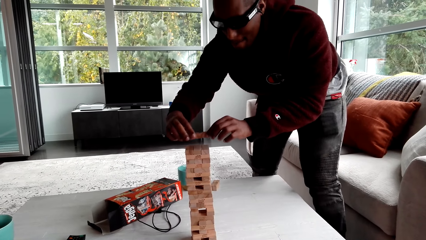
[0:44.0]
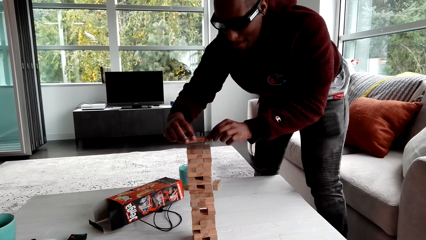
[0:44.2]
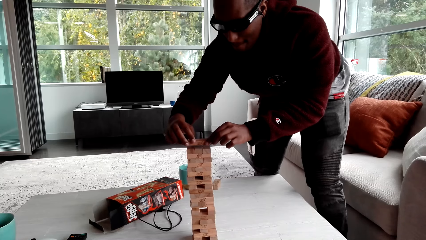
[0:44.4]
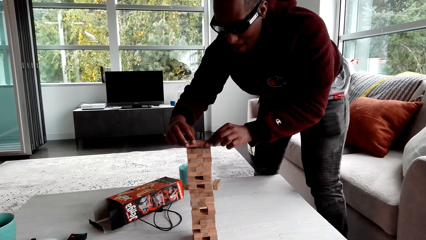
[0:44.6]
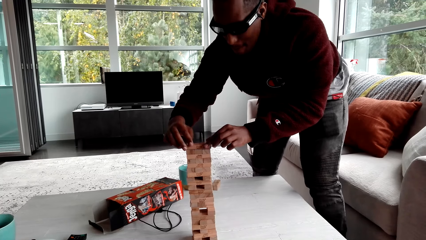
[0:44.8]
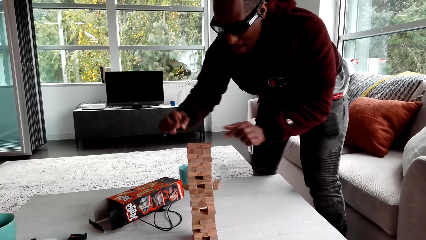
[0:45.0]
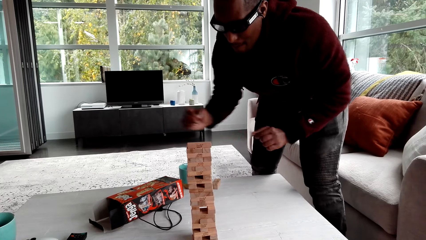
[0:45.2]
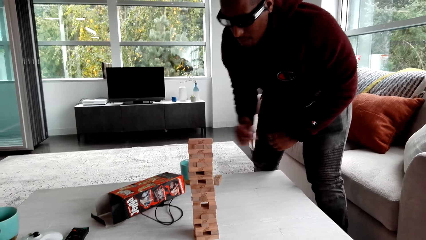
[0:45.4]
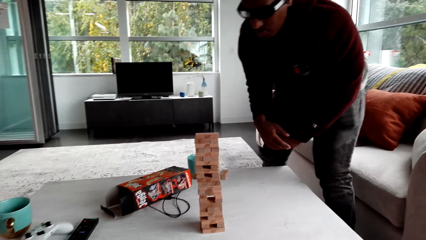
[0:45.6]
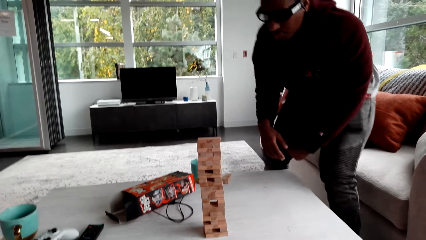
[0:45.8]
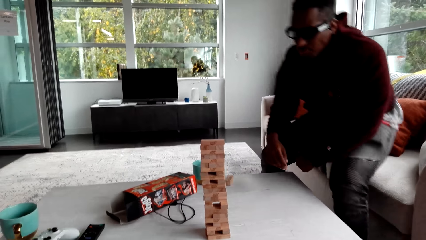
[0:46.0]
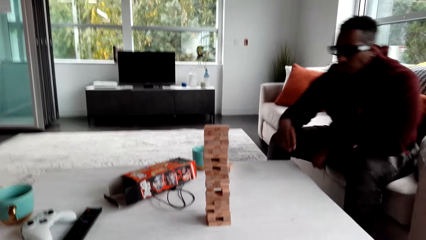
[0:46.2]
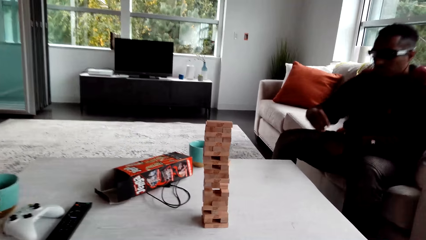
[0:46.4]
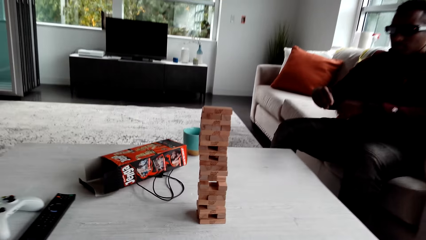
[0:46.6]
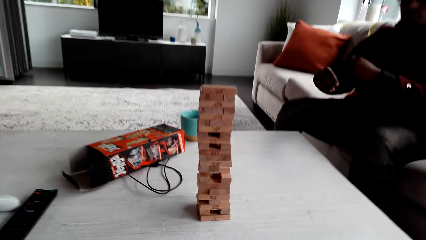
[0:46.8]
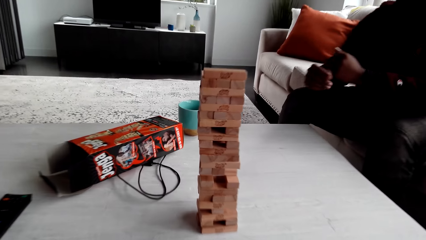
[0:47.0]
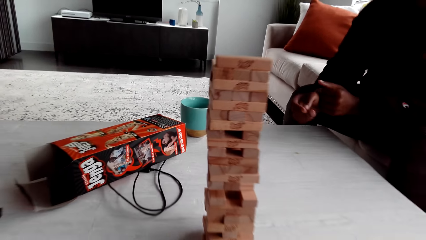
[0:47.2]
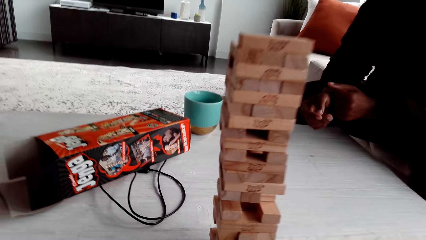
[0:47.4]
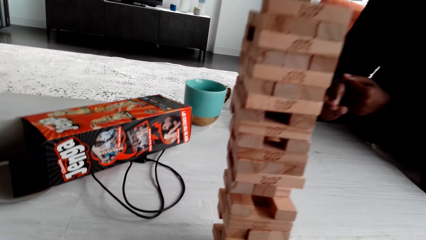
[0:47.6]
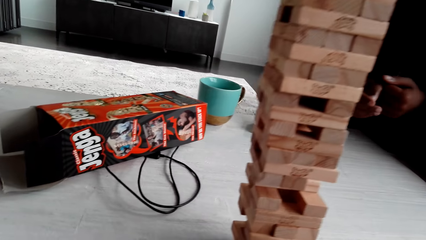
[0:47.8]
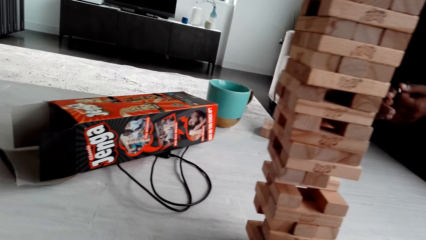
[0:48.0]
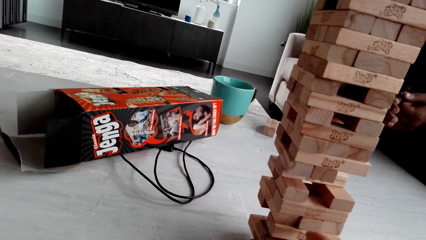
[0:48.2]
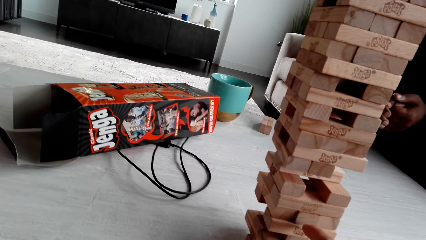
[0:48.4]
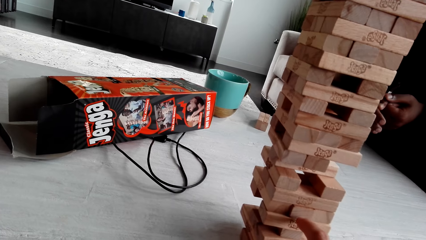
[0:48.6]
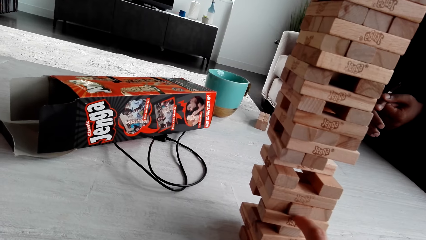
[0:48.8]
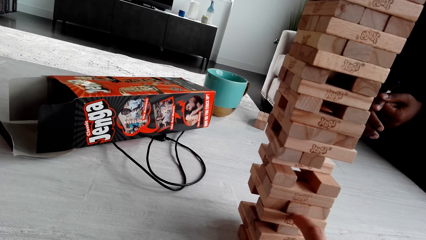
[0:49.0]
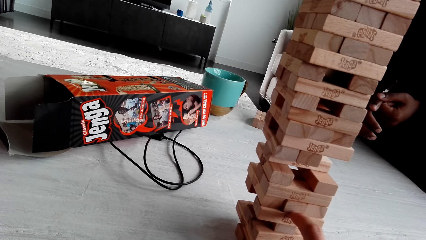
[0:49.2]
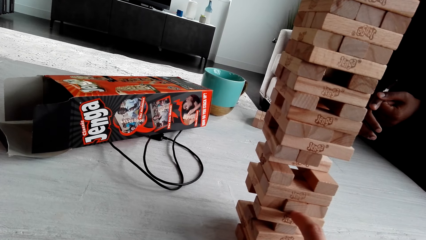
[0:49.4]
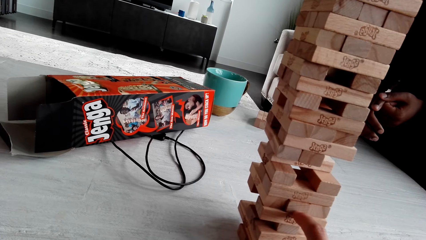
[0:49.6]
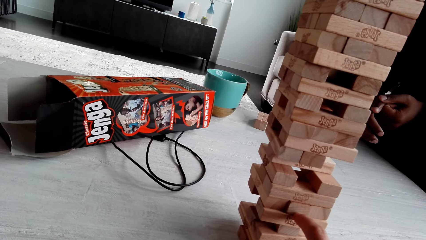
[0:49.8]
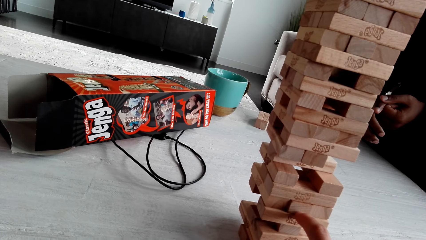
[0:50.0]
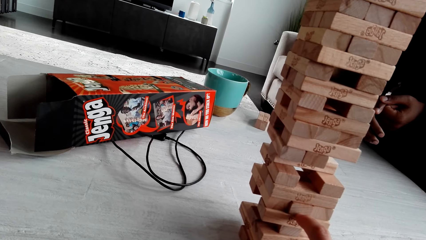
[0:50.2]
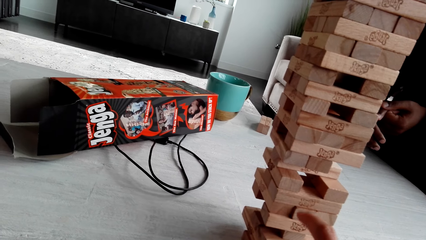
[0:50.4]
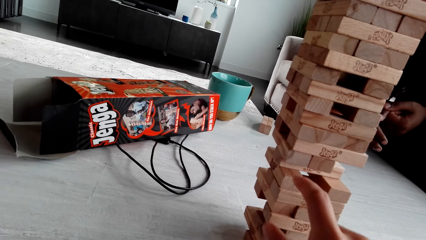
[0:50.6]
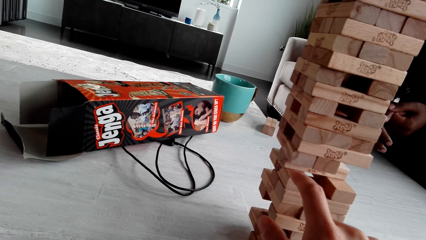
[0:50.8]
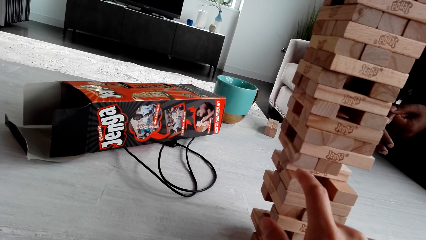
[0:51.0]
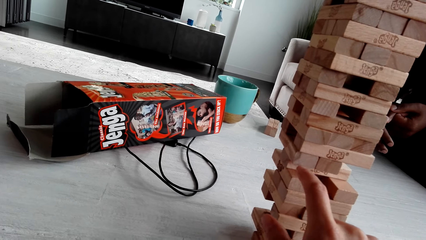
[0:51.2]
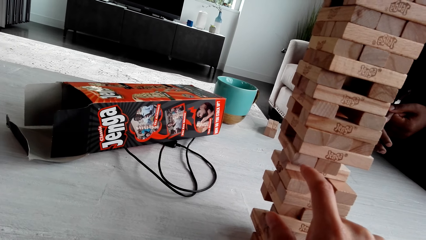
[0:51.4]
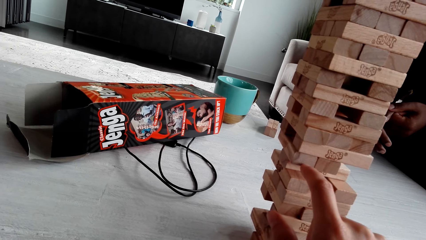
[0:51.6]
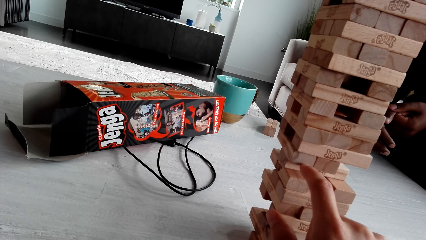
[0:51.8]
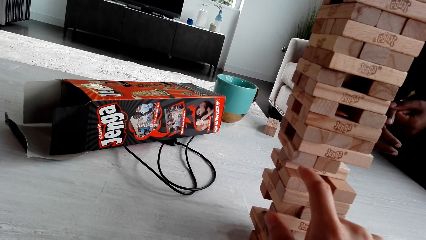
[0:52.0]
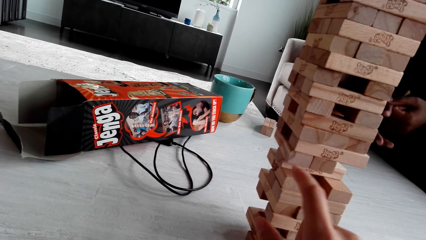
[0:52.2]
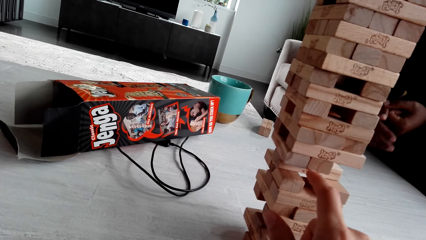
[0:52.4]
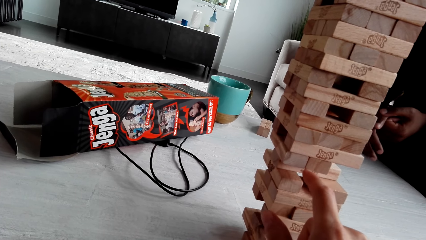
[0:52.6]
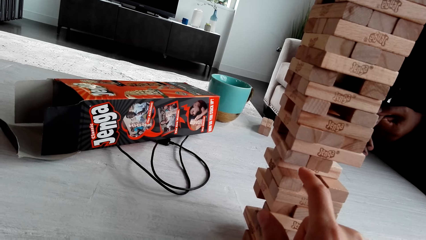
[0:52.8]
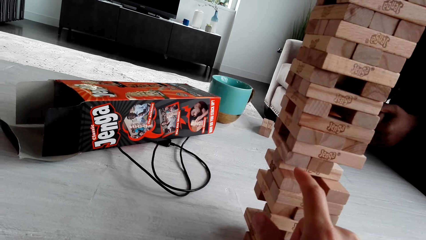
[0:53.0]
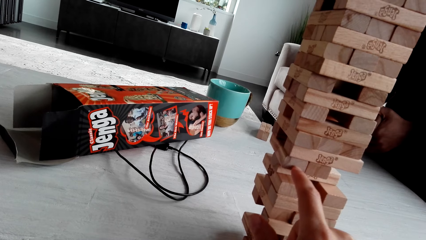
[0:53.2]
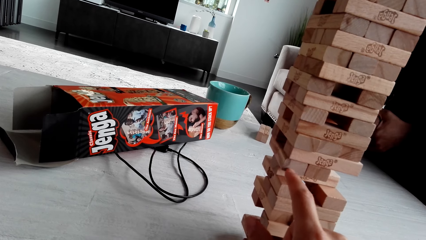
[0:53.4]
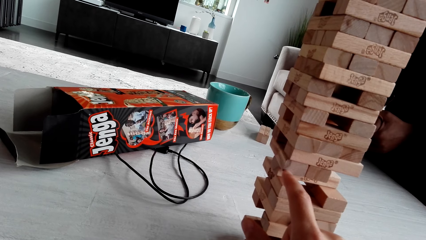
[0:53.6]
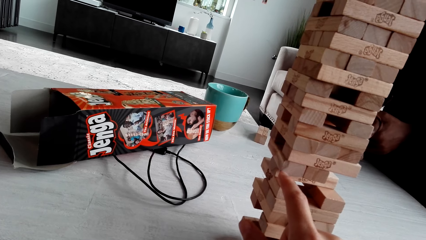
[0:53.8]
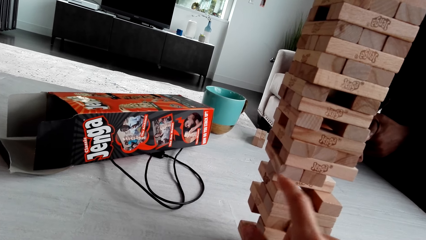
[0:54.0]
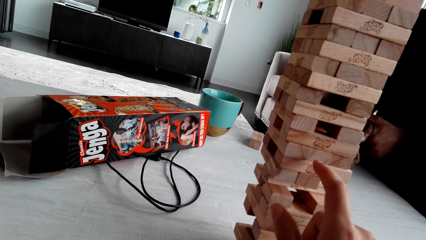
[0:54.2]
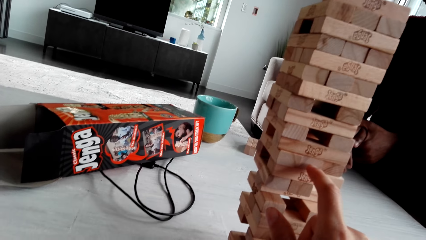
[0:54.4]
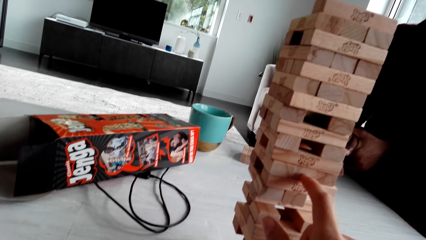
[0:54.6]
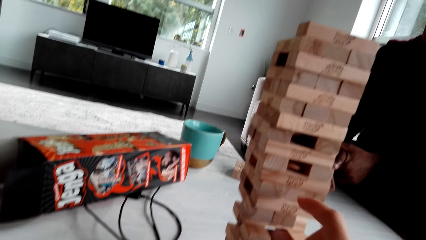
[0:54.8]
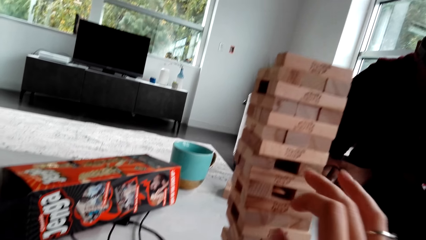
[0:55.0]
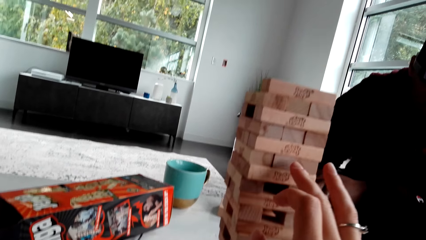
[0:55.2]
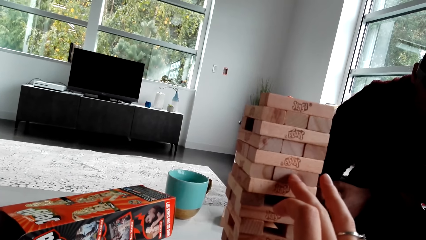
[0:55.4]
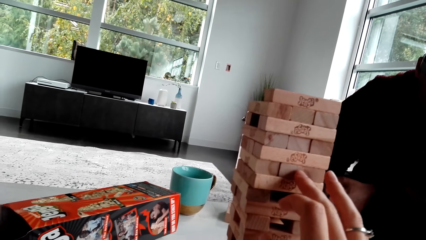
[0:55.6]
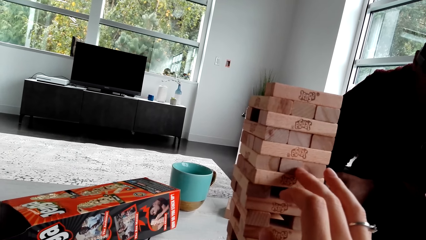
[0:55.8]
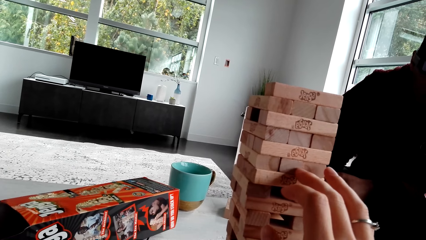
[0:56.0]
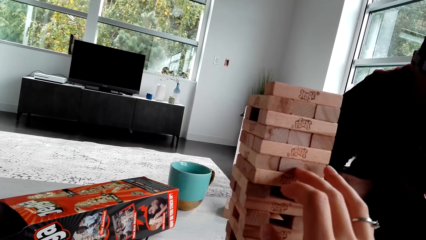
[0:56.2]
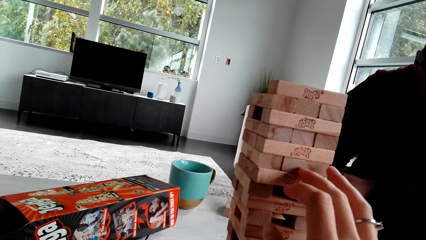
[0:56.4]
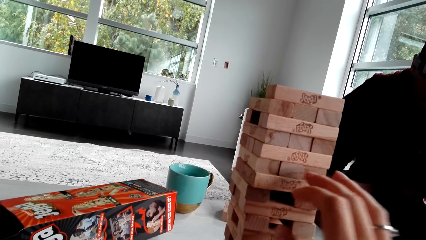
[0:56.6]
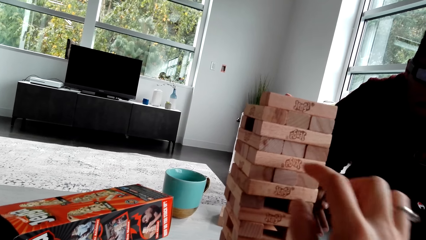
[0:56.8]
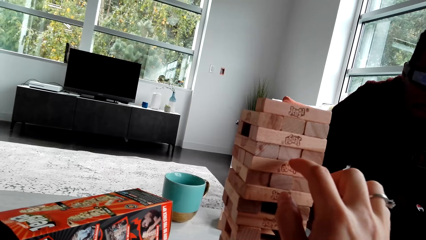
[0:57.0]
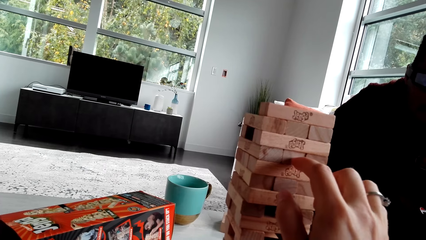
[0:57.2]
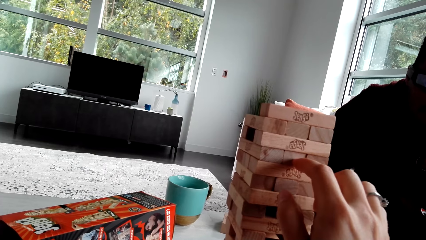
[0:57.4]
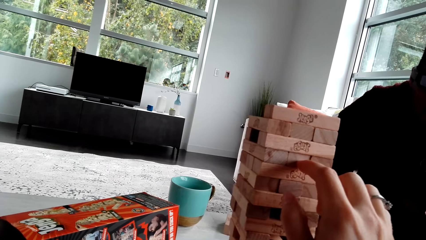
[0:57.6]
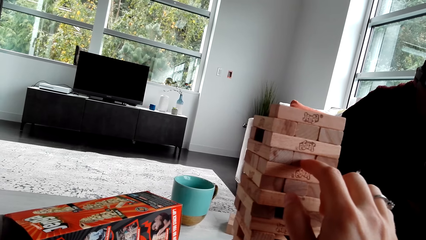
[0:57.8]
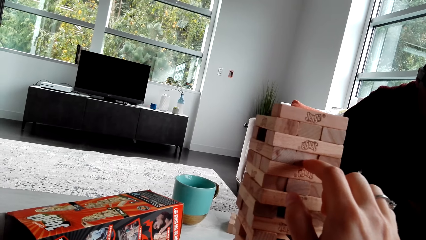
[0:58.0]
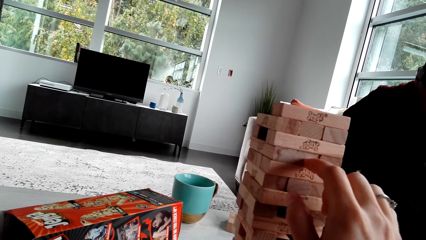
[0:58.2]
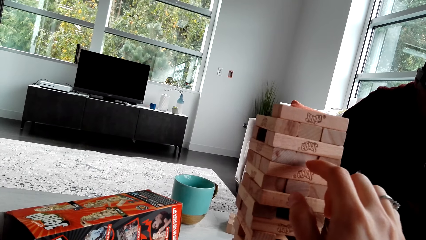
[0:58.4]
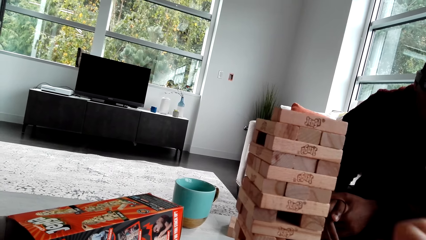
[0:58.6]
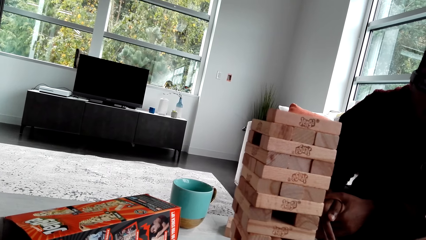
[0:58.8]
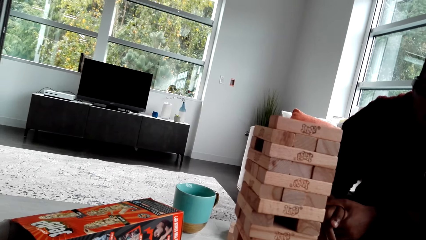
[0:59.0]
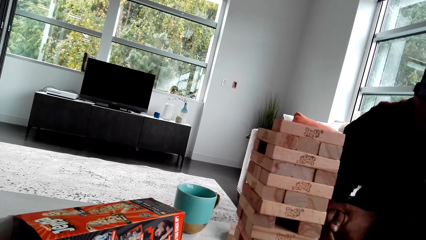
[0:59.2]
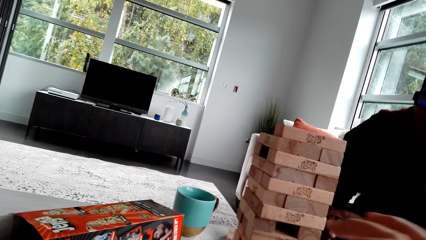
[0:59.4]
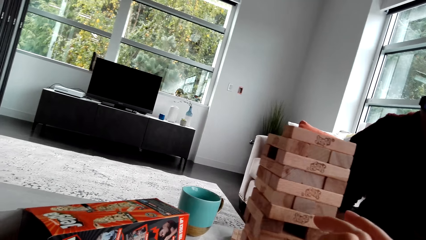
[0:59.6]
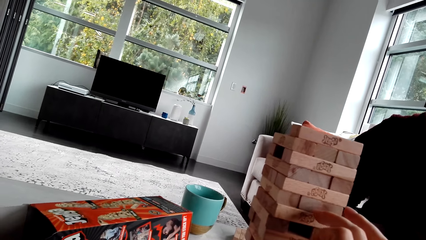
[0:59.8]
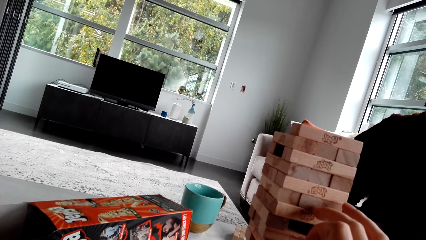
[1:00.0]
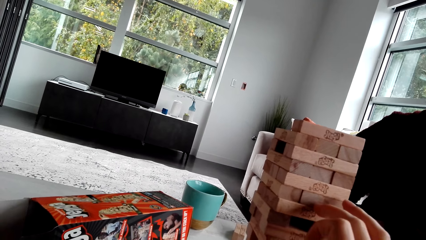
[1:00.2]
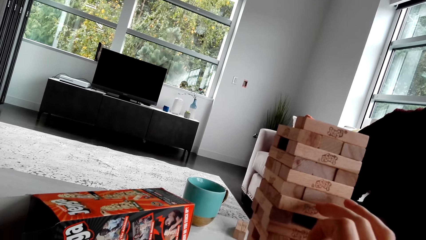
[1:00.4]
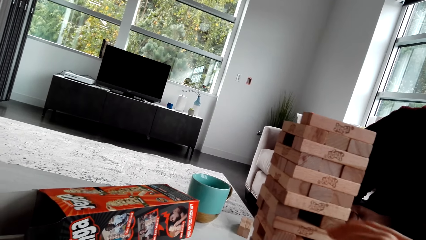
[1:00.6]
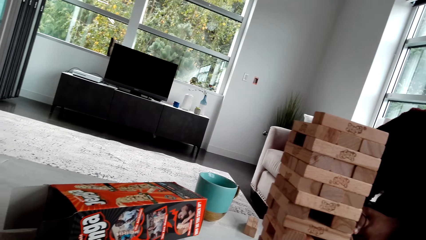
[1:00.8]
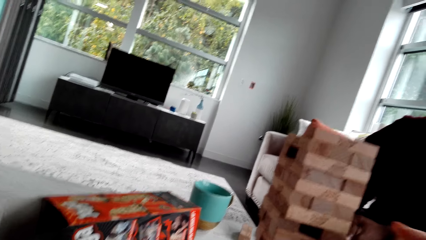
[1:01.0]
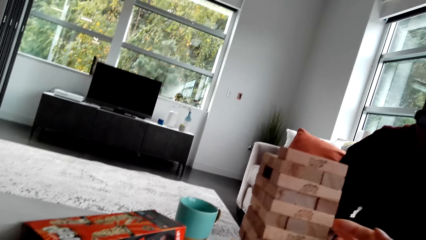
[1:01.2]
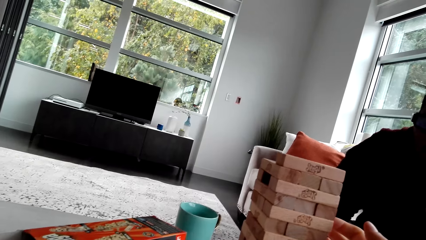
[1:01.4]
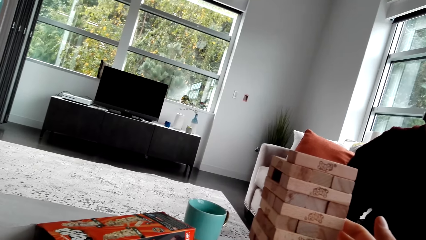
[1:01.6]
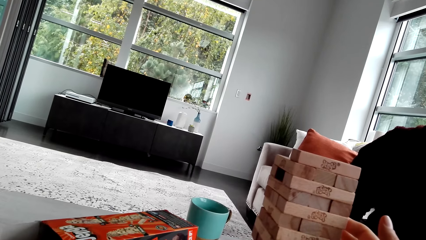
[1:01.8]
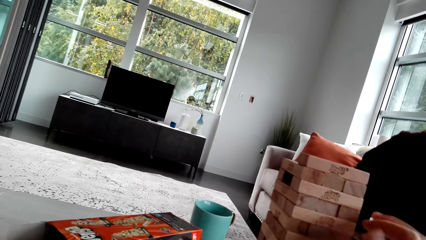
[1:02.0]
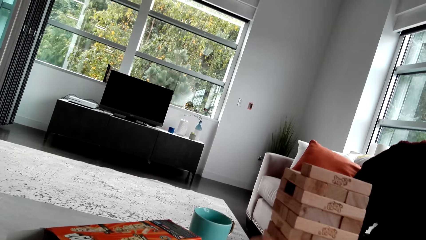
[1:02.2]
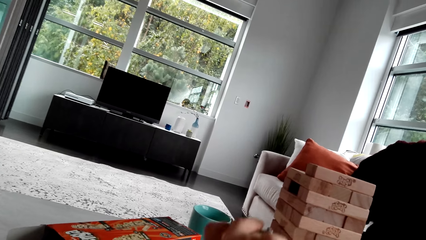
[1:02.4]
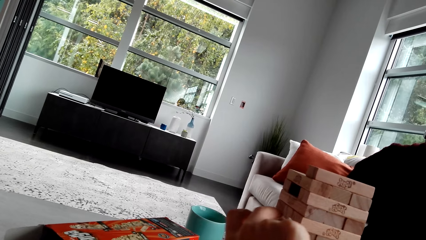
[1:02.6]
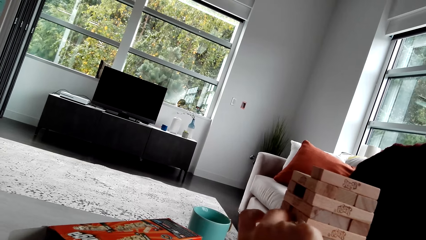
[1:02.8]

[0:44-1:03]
The person plays the Jenga game and sits on the sofa. The camera wearer dialogues with the person. The person dialogues with the camera wearer. The camera wearer moves a hand. They dialogue with the person. They move a hand. They dialogue with the person.
